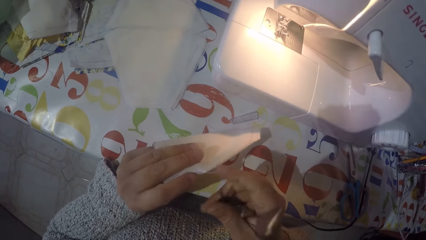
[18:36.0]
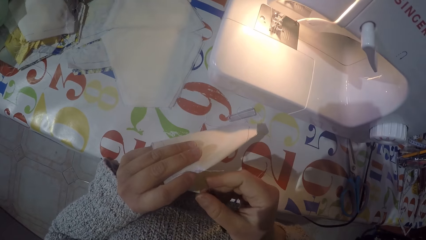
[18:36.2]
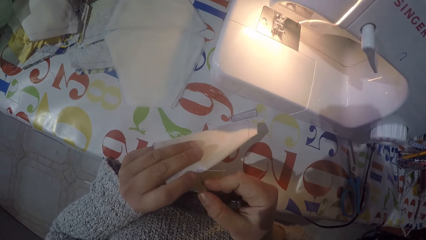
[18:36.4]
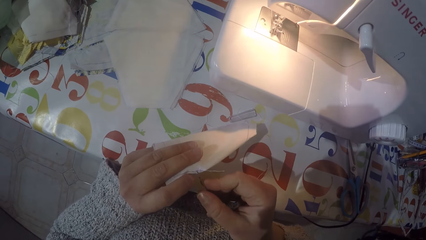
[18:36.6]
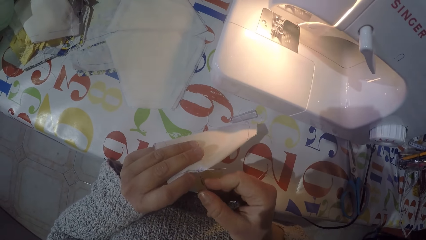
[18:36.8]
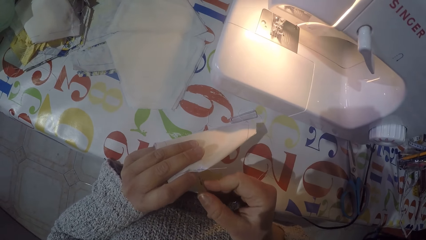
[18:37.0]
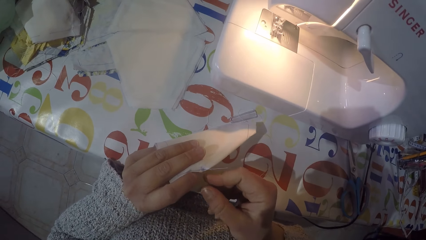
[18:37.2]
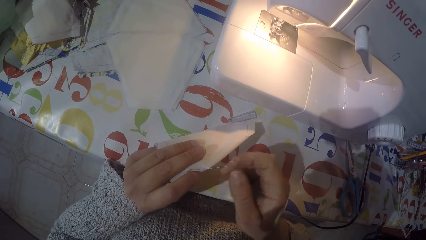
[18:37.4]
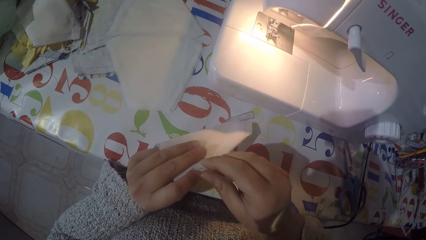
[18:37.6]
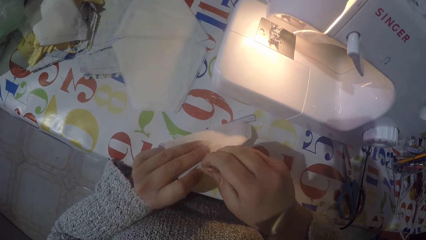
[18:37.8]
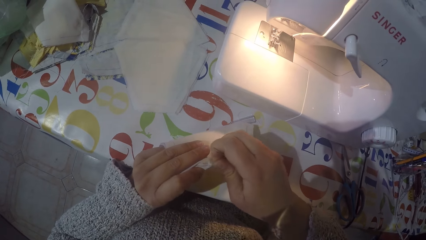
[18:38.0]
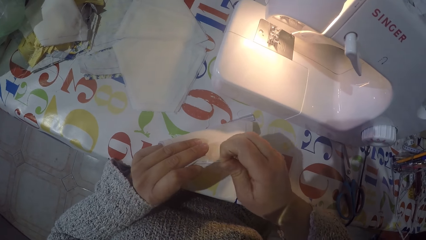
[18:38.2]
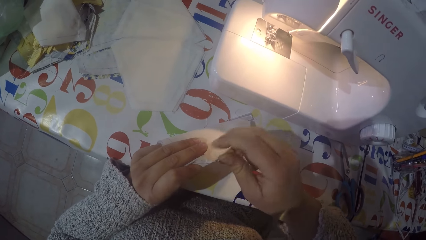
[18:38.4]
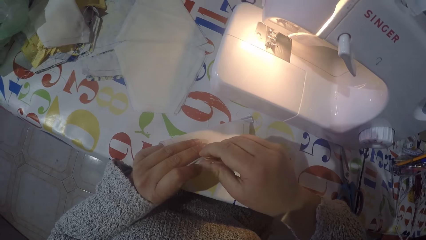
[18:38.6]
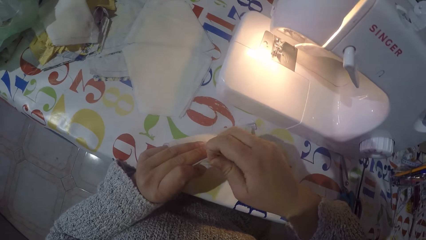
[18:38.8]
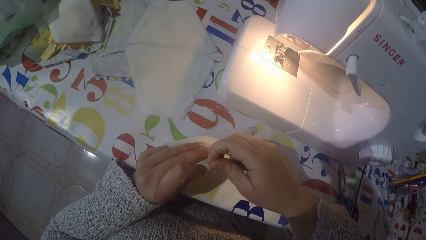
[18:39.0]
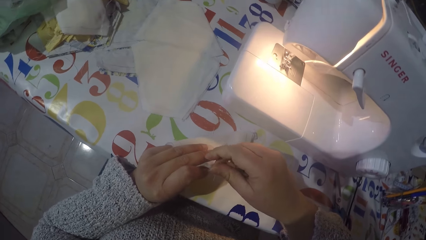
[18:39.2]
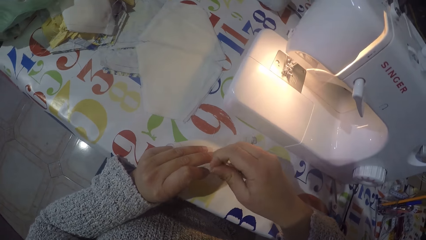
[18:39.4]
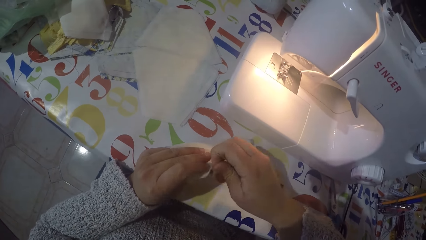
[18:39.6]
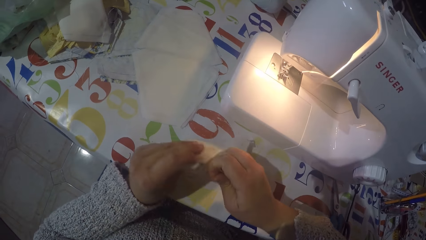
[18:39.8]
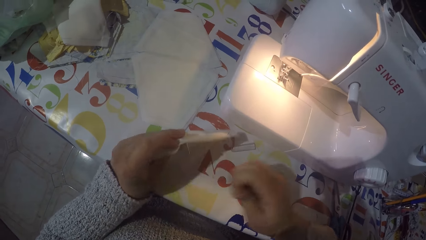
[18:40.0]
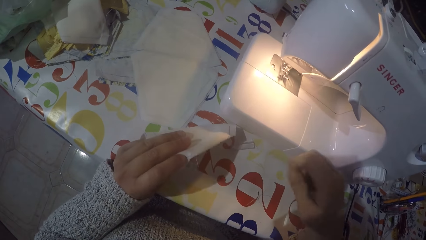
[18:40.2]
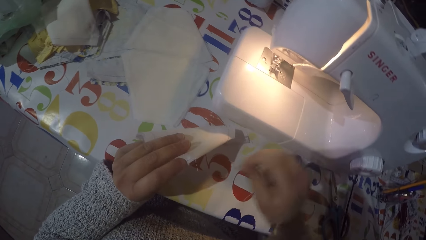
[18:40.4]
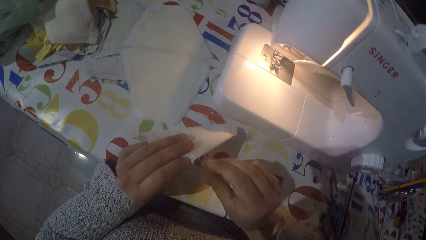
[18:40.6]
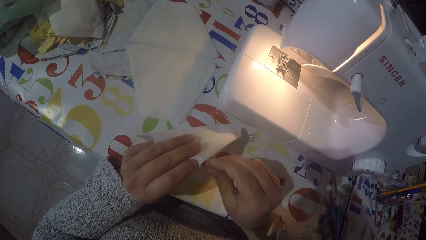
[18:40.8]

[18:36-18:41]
The camera wearer removes the thread from a piece of the cloth with his hand.

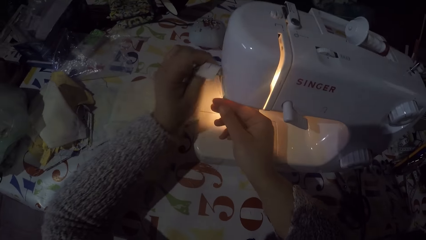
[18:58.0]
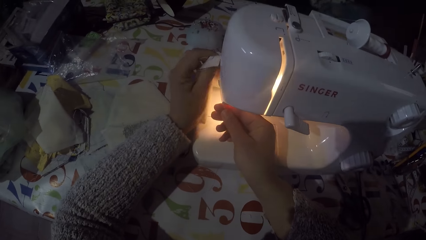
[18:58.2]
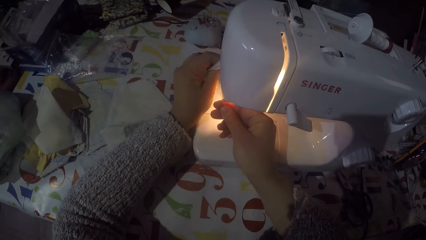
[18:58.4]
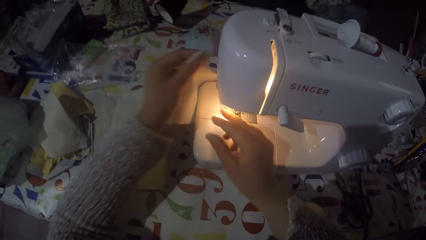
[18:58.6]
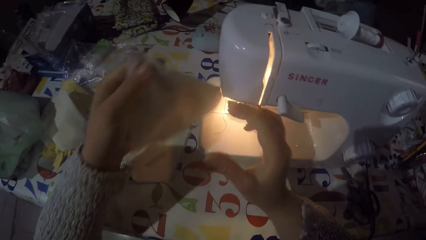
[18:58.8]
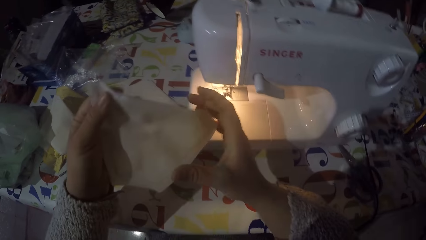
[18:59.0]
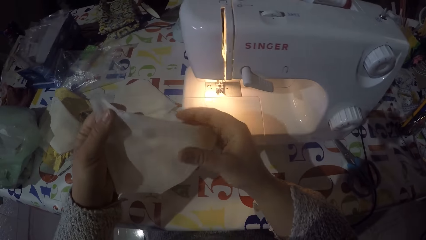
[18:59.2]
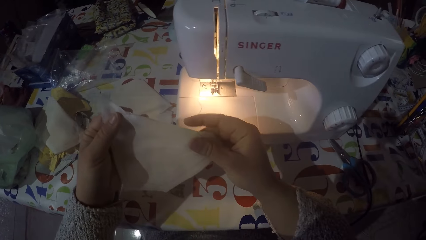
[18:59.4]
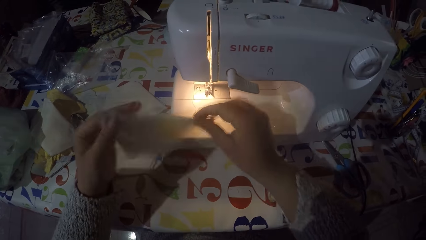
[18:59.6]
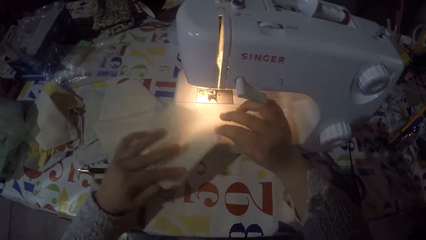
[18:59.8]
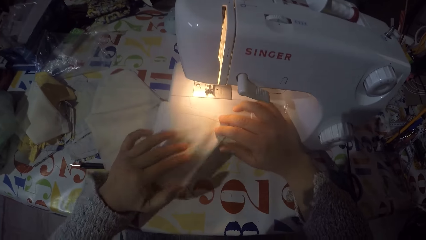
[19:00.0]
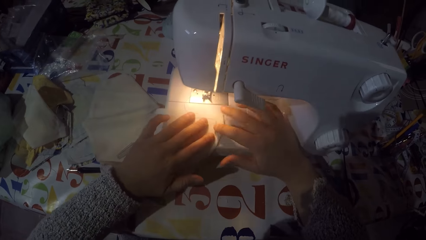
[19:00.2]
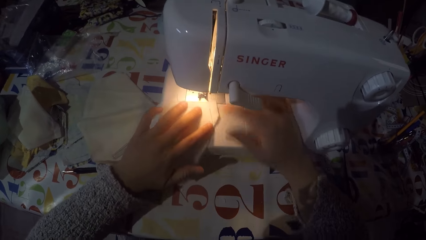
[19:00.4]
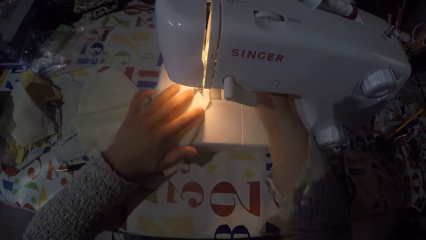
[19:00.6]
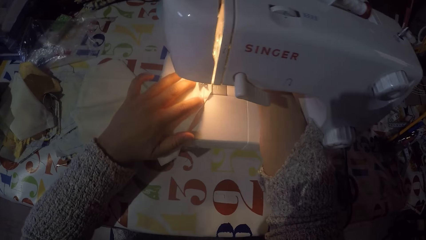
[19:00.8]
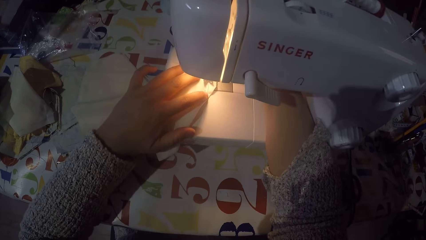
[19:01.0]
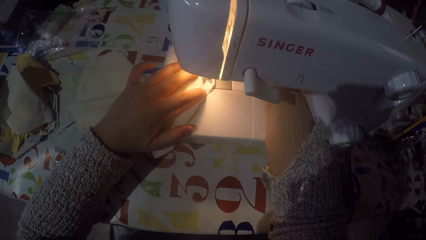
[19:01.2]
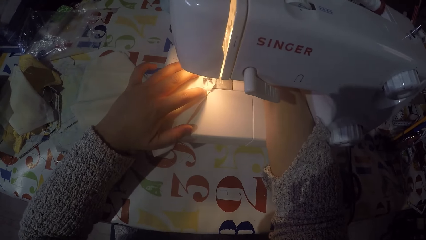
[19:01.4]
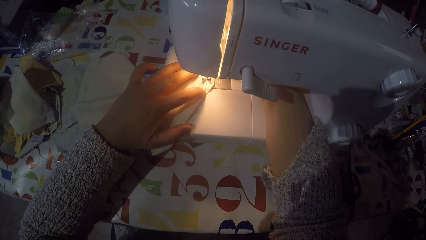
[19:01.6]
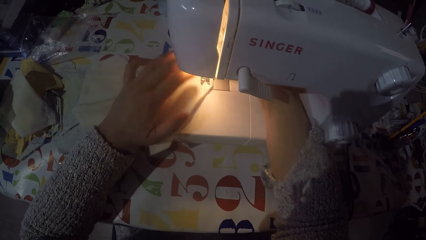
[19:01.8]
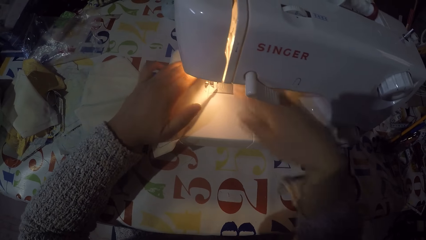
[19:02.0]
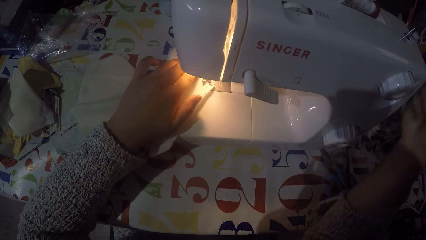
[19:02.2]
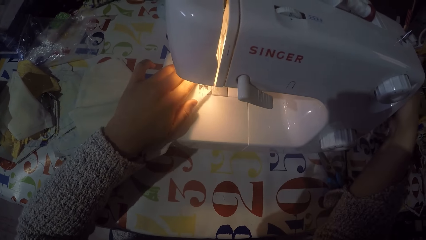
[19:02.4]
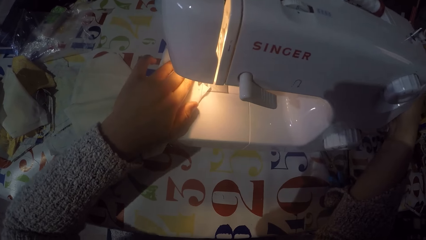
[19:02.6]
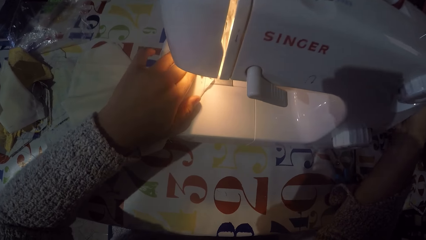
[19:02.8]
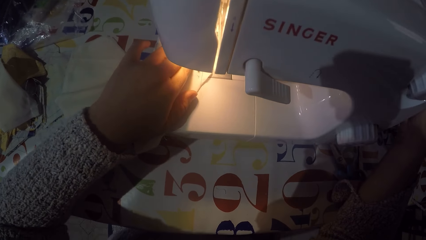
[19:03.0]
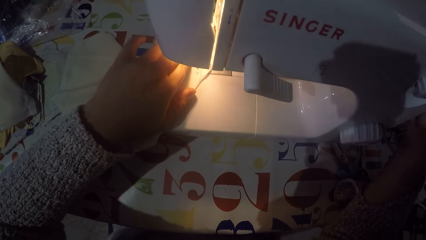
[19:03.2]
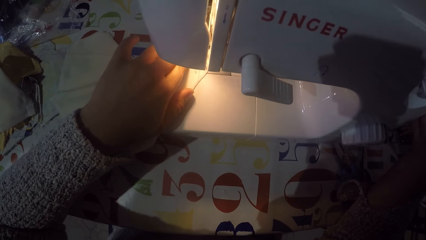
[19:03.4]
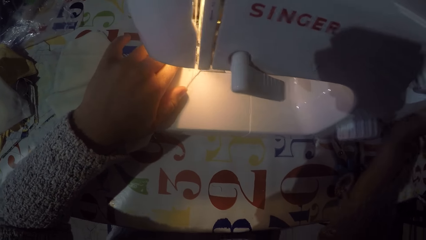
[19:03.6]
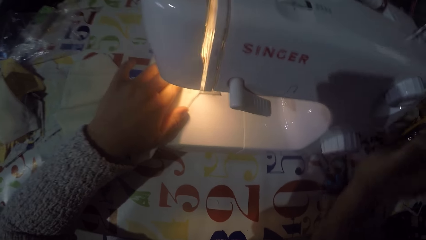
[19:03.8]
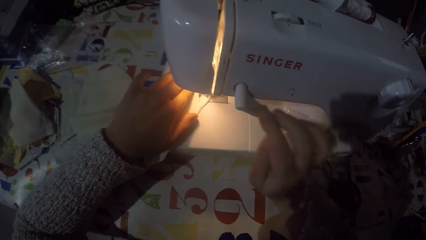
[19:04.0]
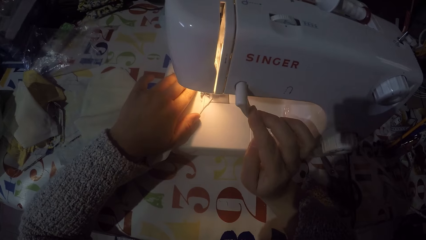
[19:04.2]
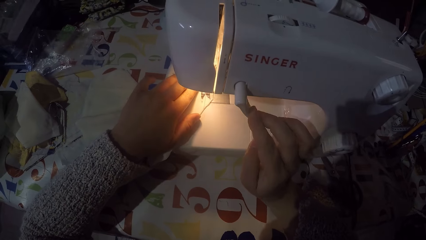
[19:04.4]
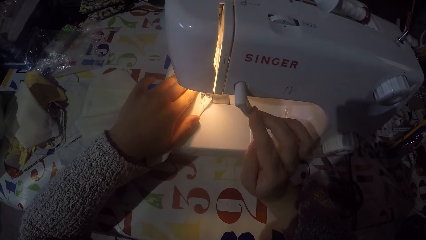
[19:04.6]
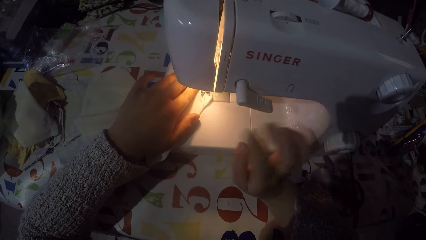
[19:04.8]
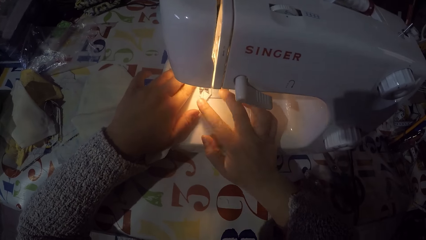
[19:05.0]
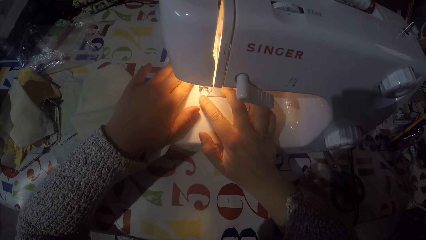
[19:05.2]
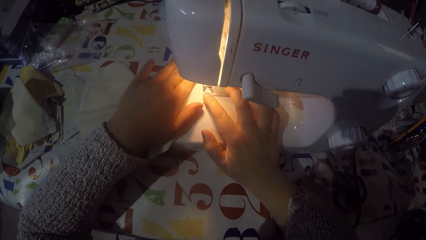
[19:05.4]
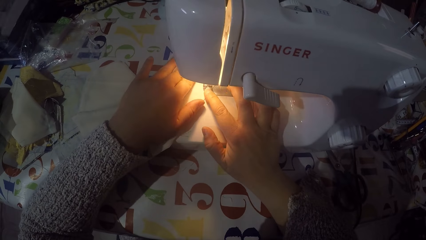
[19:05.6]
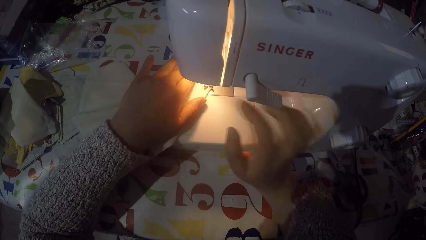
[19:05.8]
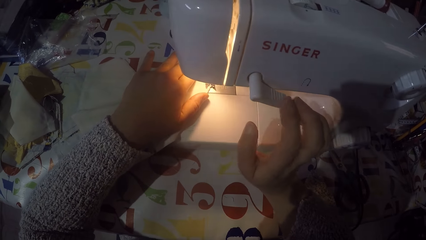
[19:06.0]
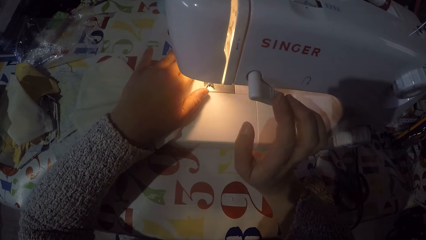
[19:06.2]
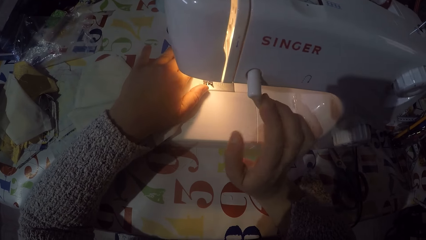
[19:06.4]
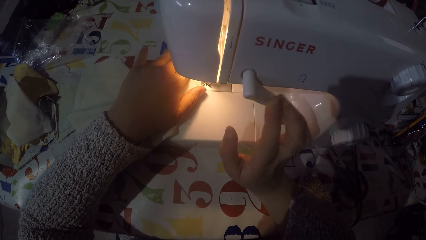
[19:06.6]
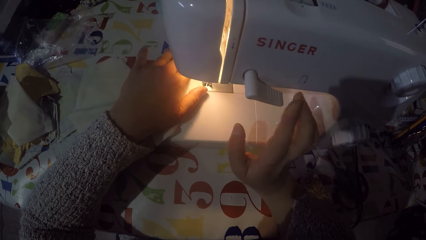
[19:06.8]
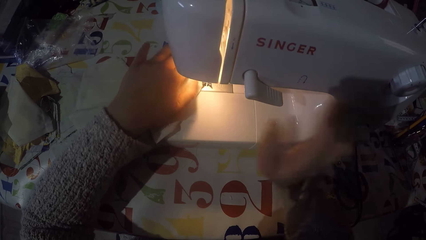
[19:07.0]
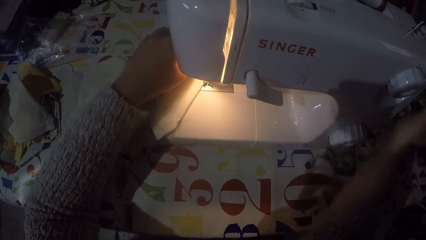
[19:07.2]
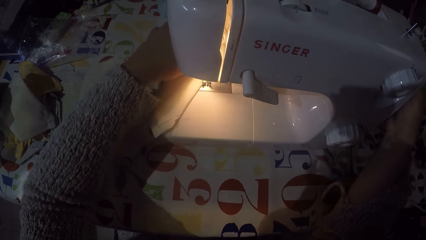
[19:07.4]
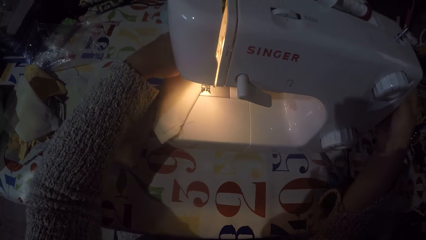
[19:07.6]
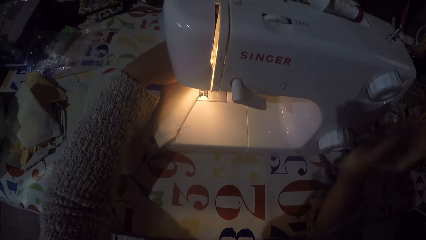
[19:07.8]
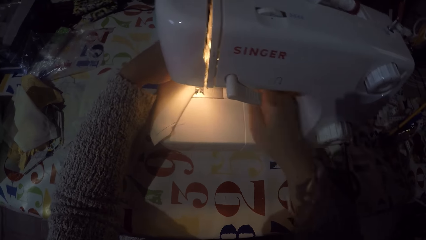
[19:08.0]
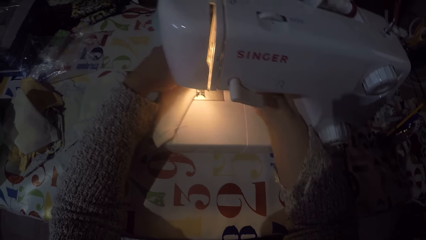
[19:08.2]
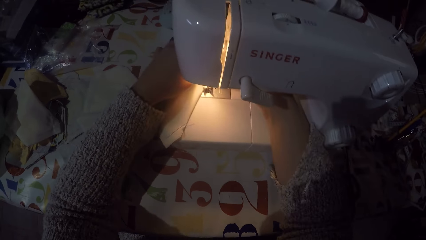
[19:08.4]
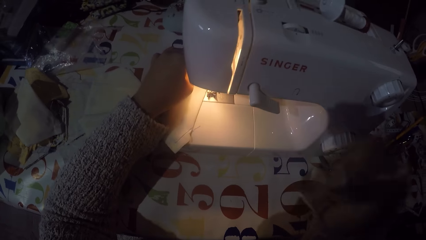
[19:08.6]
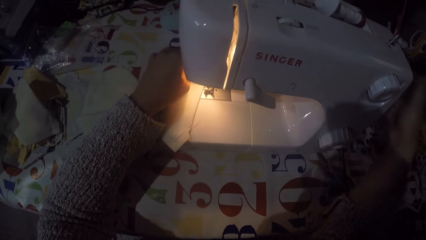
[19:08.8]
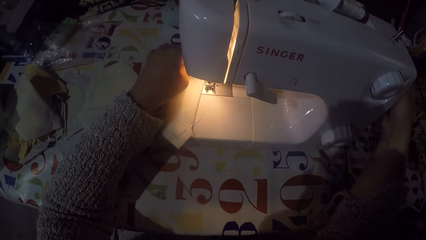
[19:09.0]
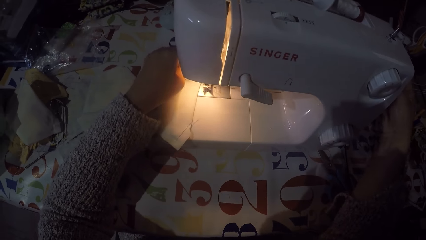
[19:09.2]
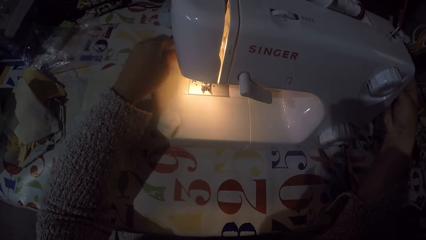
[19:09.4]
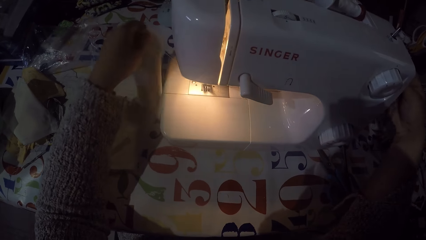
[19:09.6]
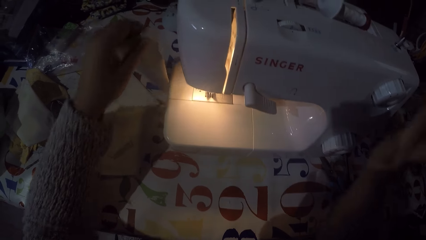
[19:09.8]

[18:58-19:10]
The camera wearer cuts the sewing thread. He holds a piece of cloth. He puts the piece of cloth on the sewing machine. He touches the hand wheel with his right hand. He sews the piece of cloth and pushes the thread take-up lever down with his right hand. He pushes it down again. He touches the hand wheel with his right hand and stops sewing the piece of cloth.
